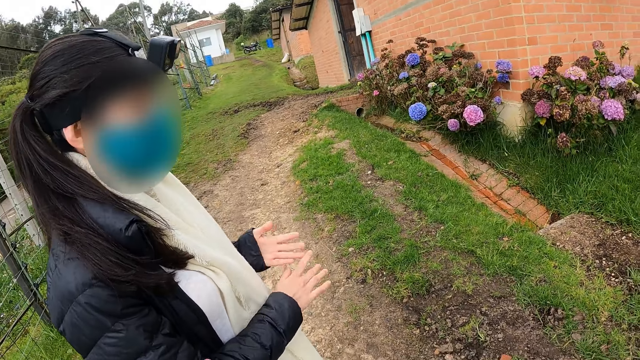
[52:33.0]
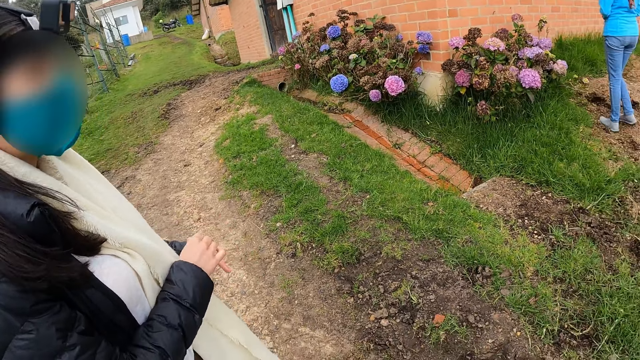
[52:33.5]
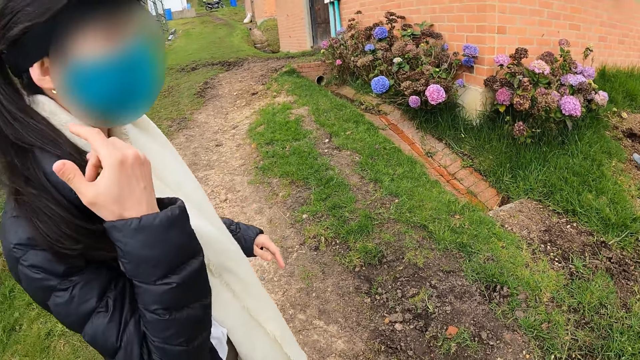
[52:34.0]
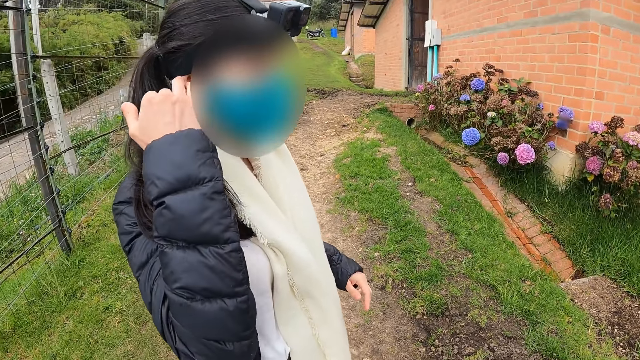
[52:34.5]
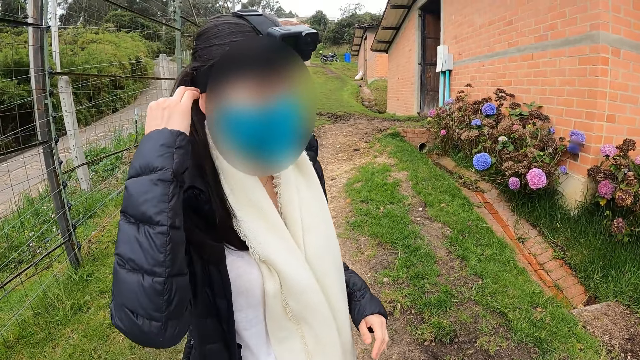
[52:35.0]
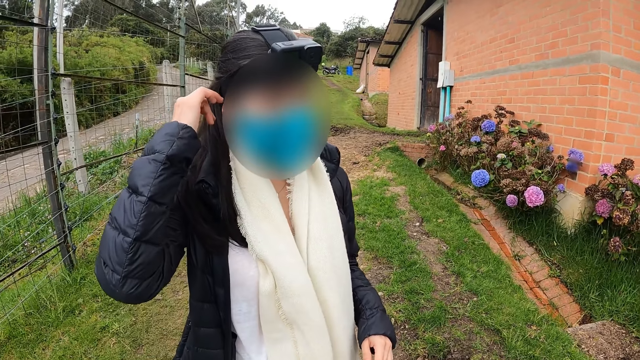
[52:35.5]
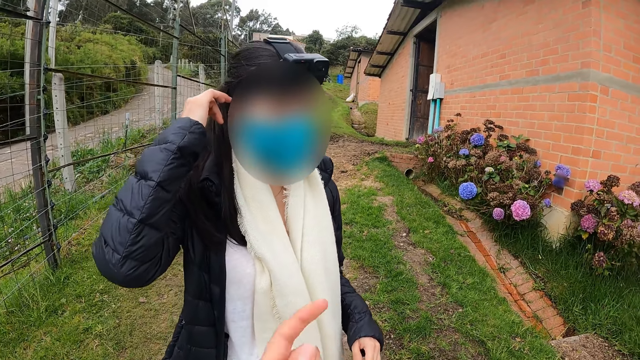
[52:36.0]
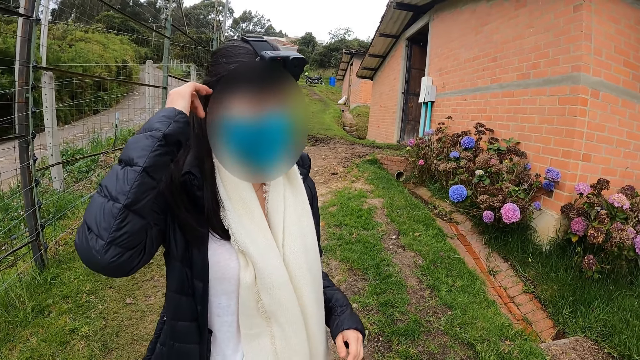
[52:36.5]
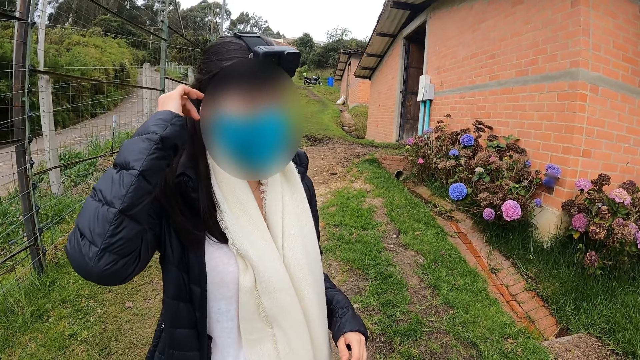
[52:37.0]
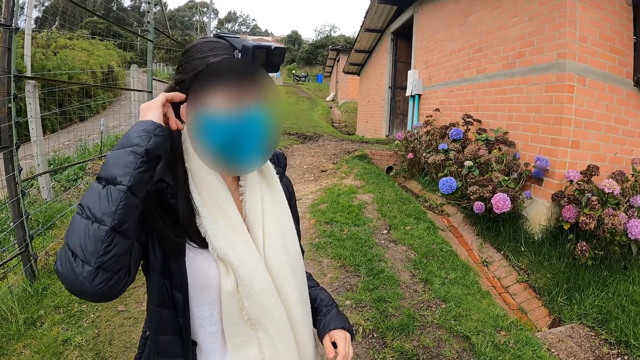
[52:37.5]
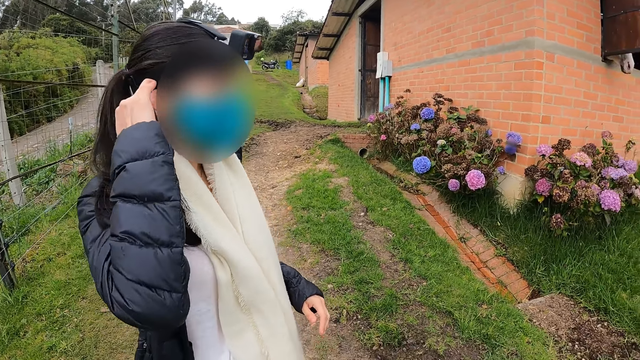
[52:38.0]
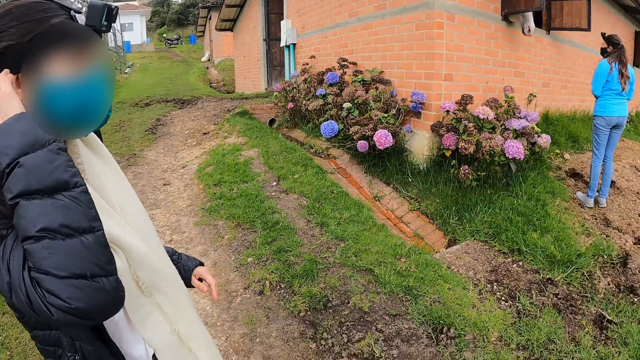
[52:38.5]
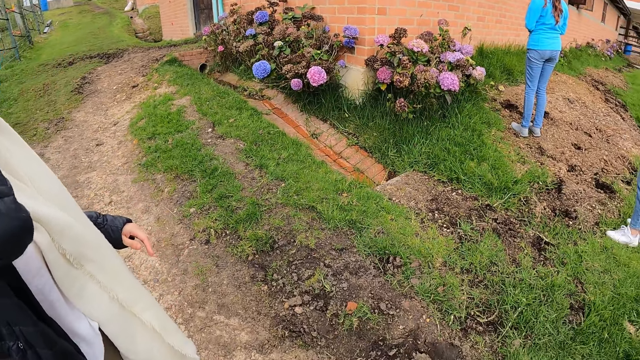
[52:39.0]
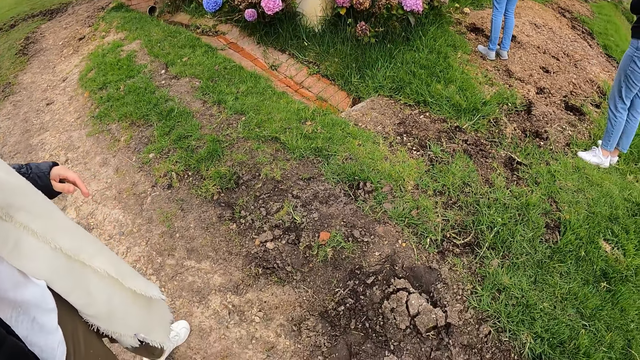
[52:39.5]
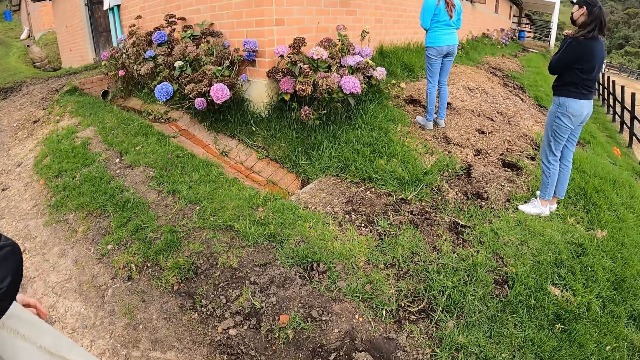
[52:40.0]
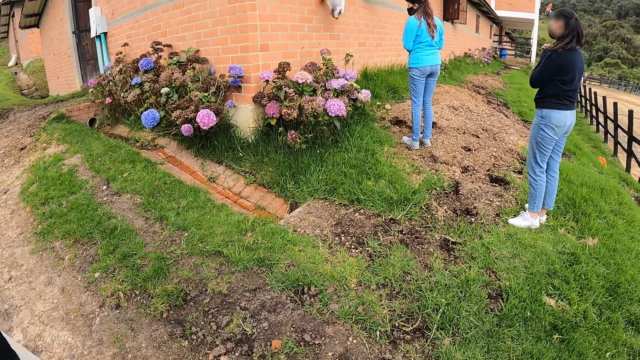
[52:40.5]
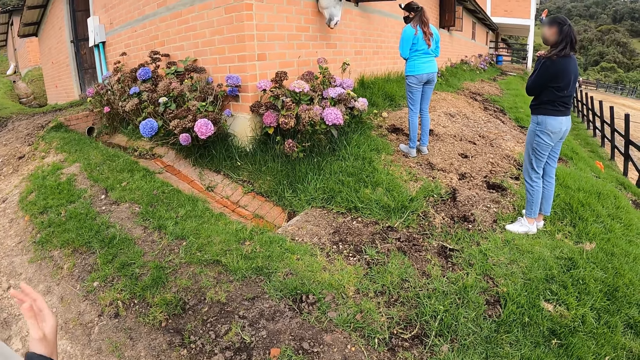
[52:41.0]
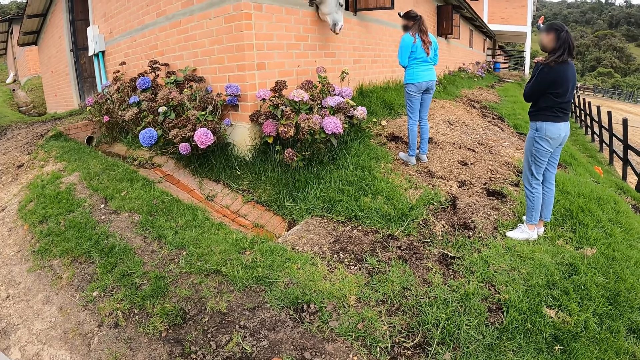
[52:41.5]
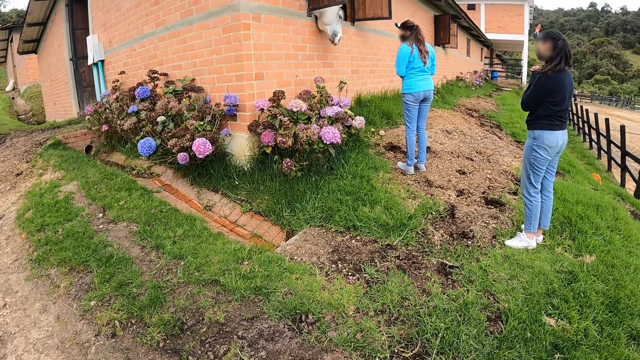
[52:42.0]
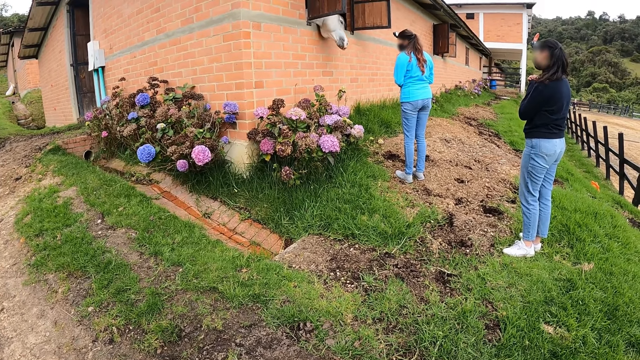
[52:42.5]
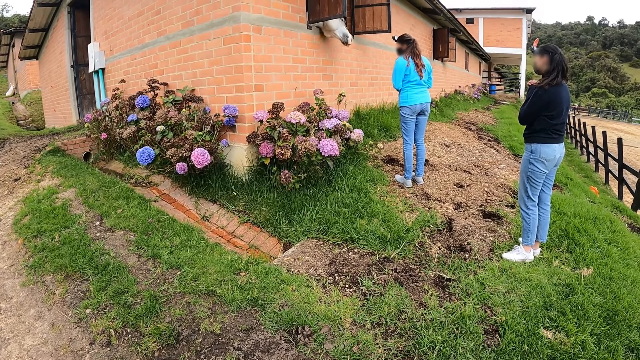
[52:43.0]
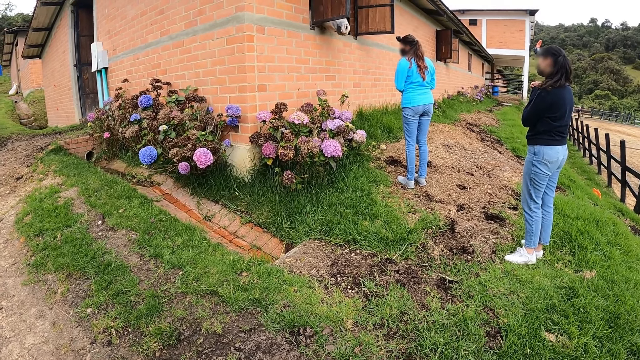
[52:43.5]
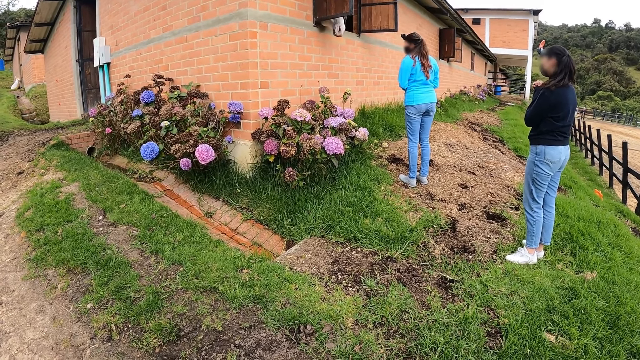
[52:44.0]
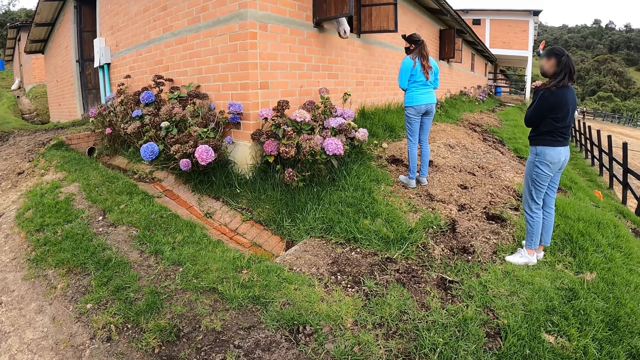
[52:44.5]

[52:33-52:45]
A woman puts a hand on the camera strap. The camera wearer points a finger. They look at grass. They stare at the horse.

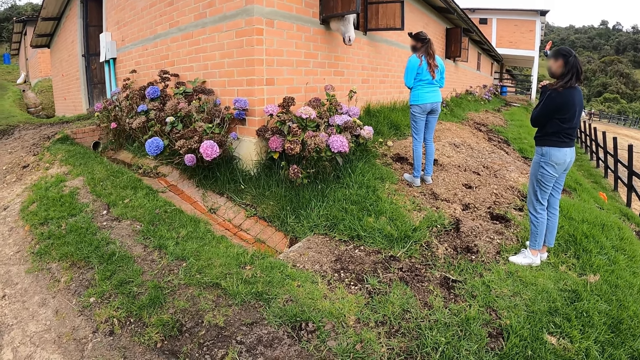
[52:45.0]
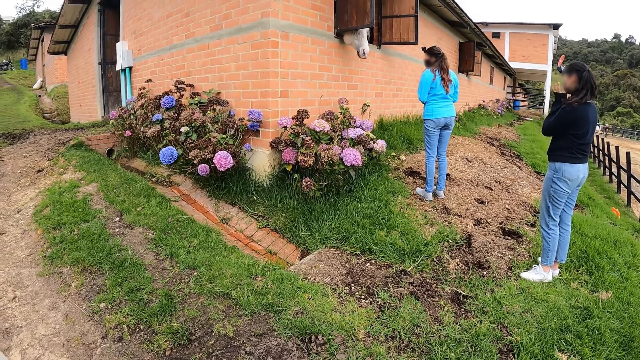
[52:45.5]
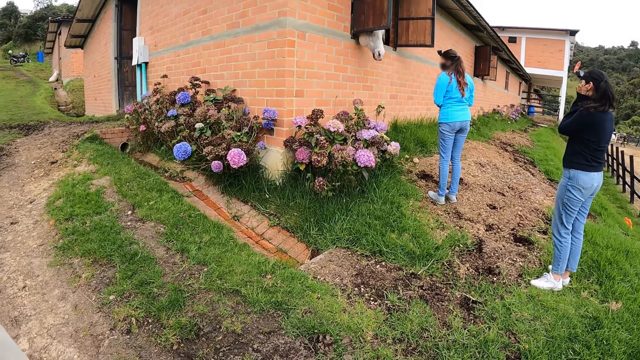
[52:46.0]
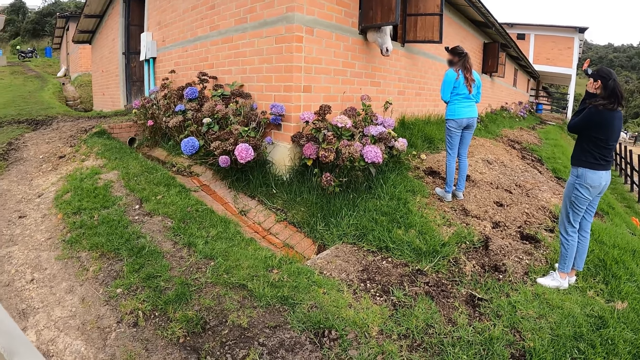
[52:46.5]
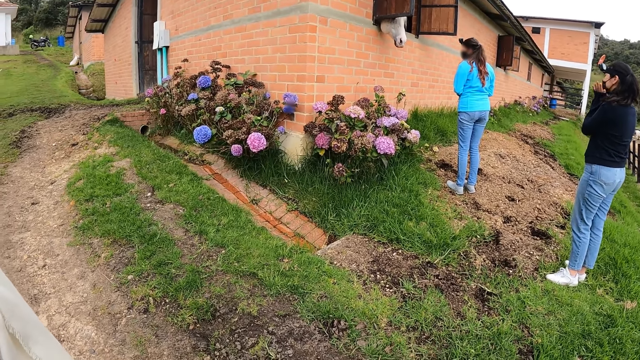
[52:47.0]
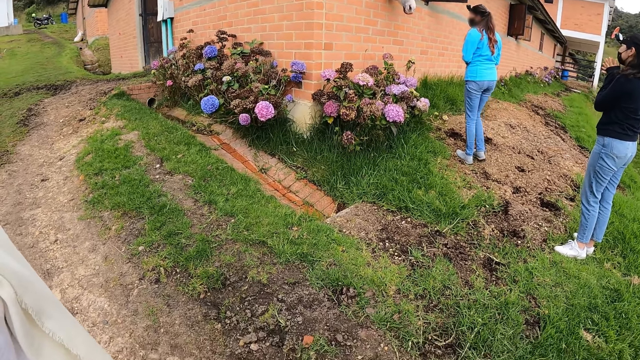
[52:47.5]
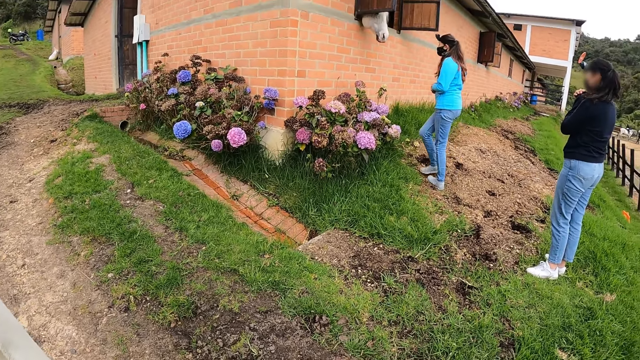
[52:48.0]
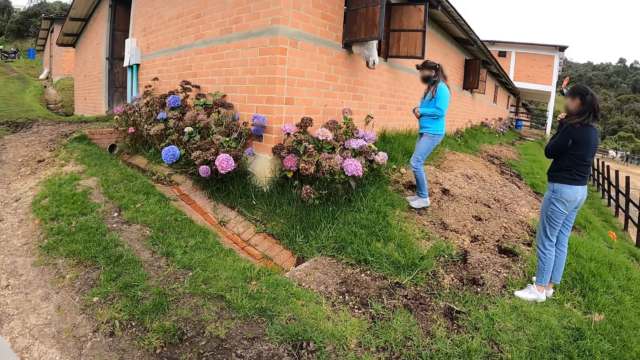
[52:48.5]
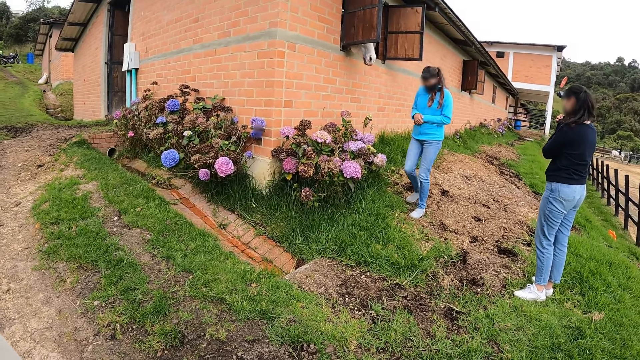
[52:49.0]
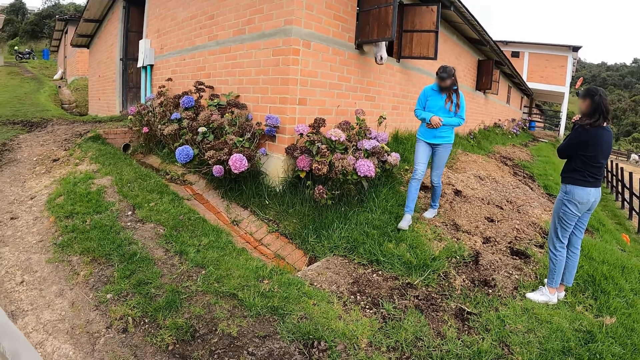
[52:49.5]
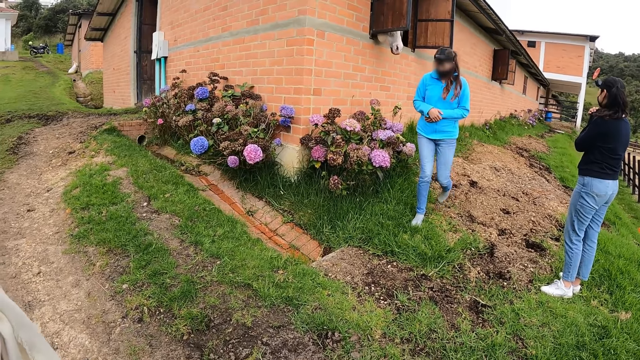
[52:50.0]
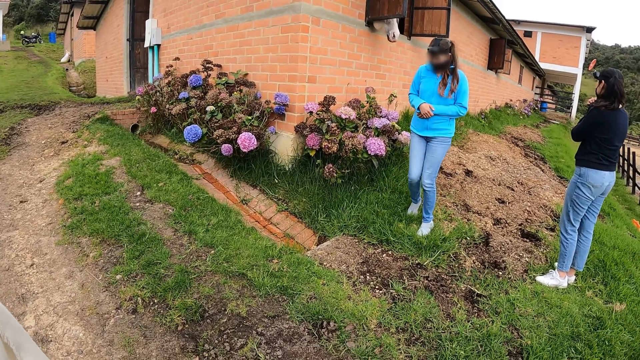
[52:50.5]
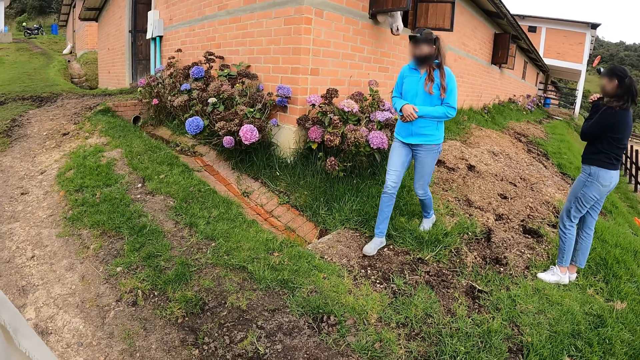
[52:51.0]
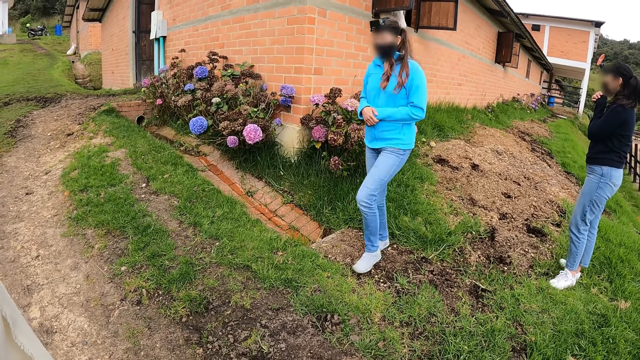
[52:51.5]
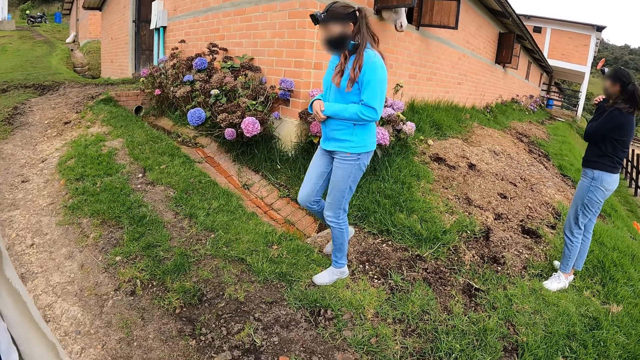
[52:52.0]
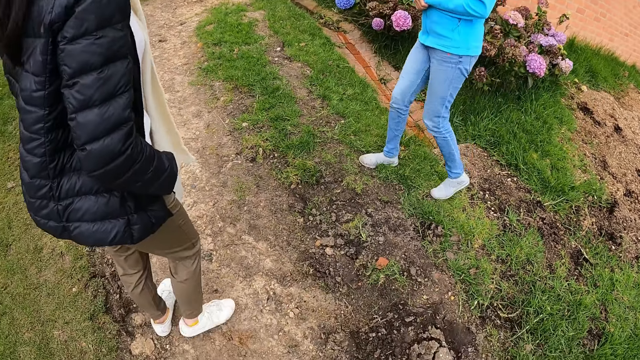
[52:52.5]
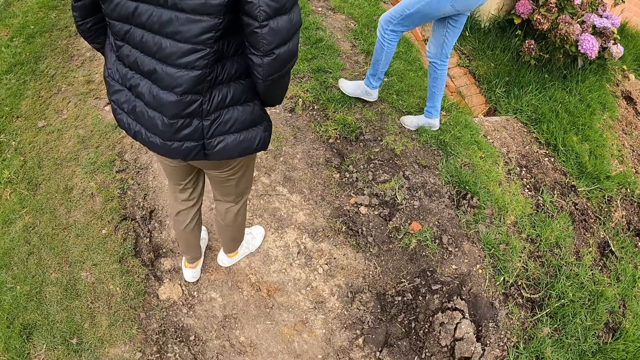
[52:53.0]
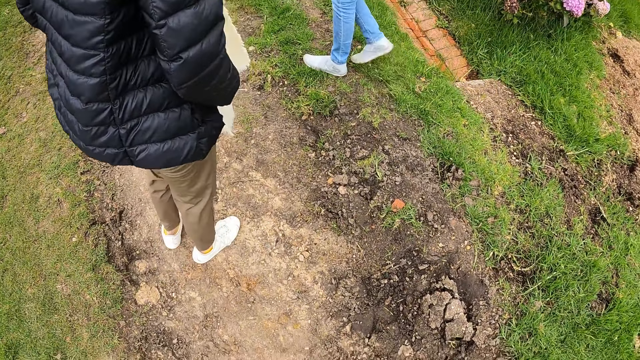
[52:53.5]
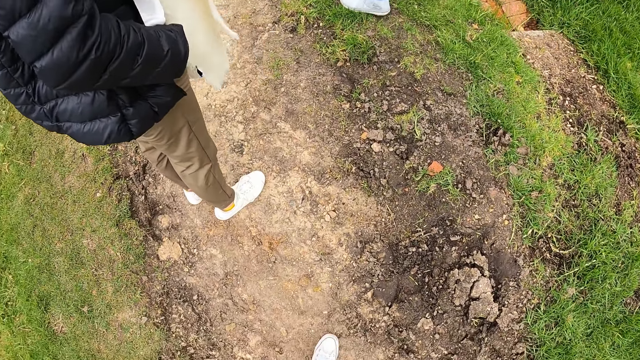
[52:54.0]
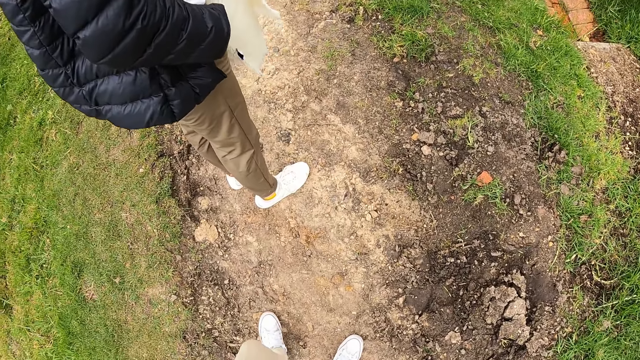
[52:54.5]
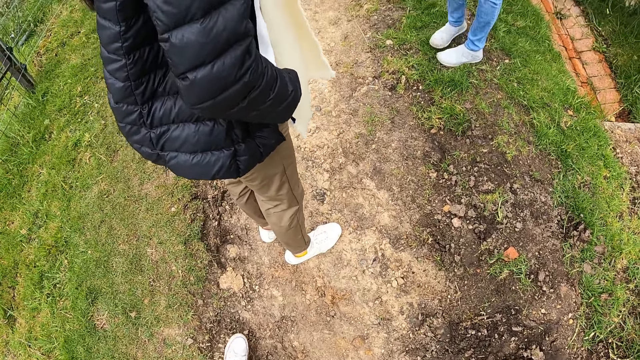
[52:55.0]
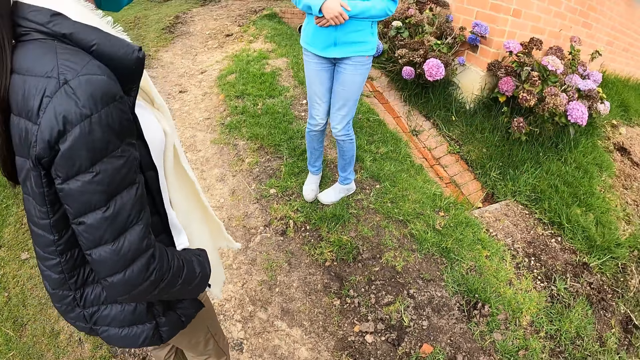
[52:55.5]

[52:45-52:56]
A woman puts hands on her cheeks. The woman closes fingers. Another woman walks towards a third woman.
